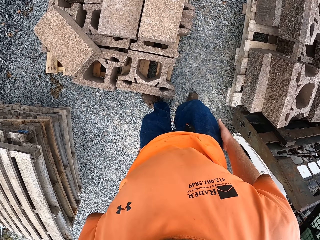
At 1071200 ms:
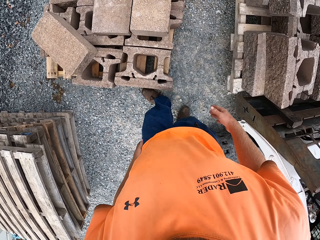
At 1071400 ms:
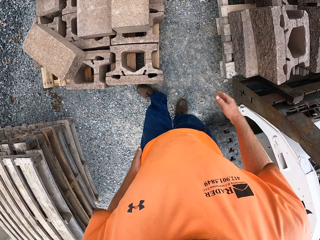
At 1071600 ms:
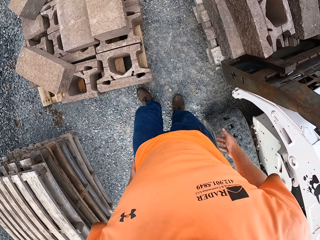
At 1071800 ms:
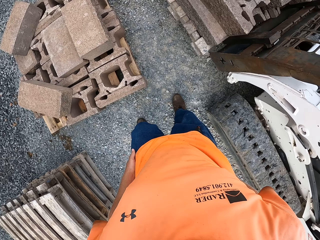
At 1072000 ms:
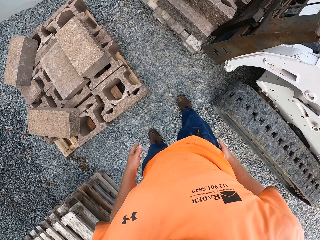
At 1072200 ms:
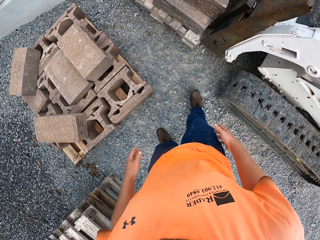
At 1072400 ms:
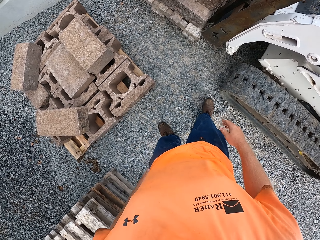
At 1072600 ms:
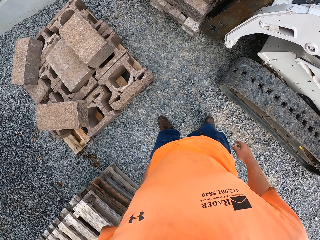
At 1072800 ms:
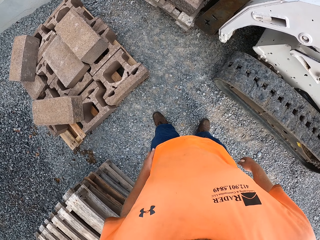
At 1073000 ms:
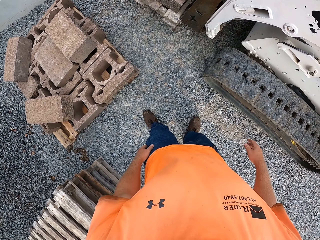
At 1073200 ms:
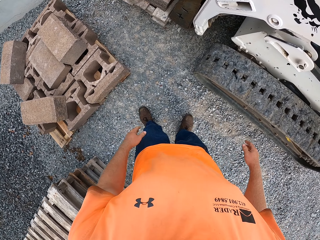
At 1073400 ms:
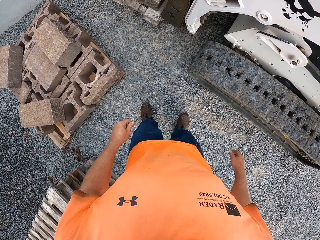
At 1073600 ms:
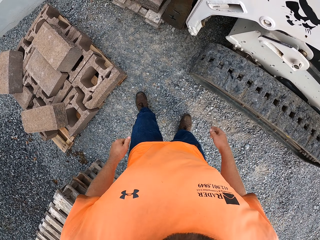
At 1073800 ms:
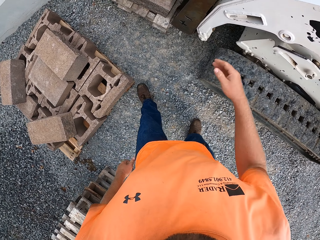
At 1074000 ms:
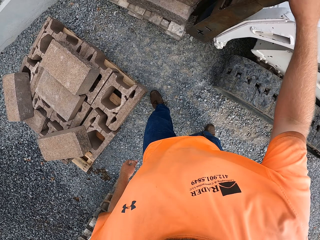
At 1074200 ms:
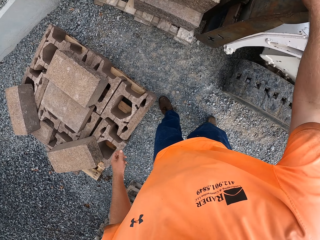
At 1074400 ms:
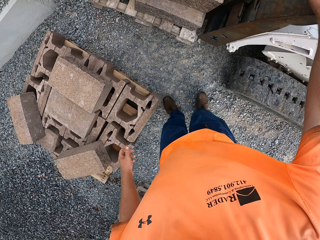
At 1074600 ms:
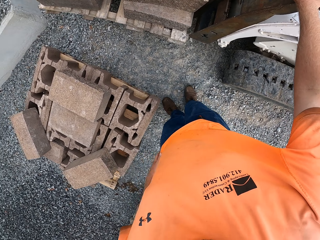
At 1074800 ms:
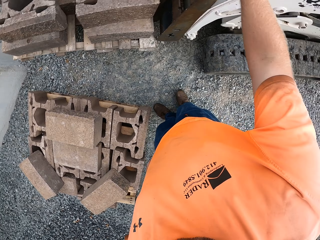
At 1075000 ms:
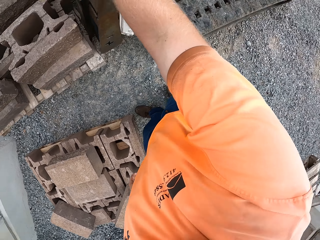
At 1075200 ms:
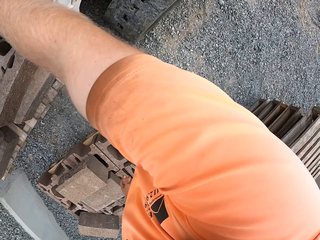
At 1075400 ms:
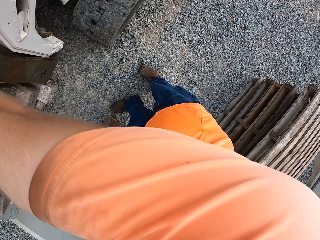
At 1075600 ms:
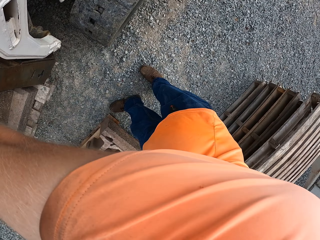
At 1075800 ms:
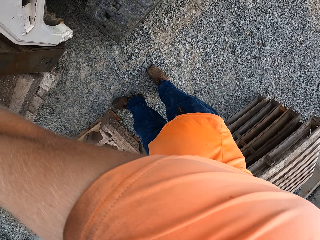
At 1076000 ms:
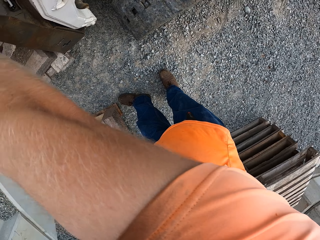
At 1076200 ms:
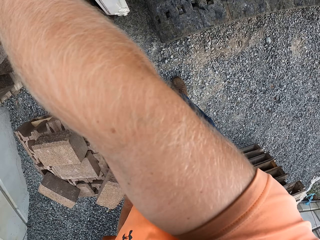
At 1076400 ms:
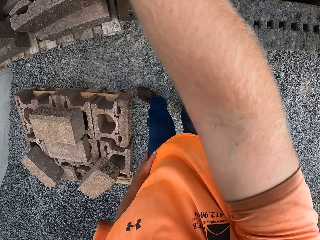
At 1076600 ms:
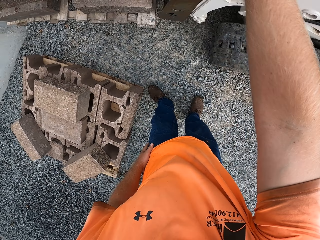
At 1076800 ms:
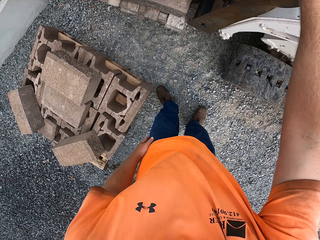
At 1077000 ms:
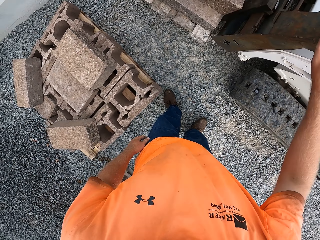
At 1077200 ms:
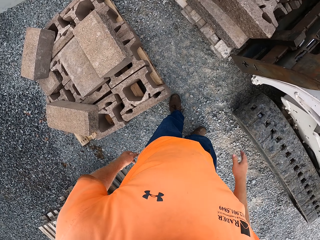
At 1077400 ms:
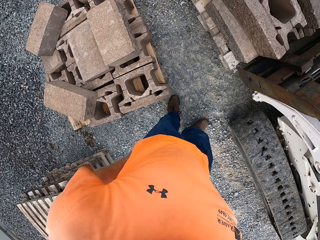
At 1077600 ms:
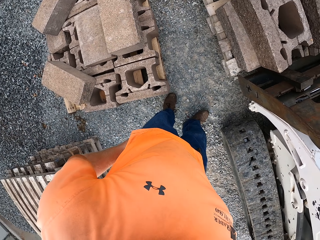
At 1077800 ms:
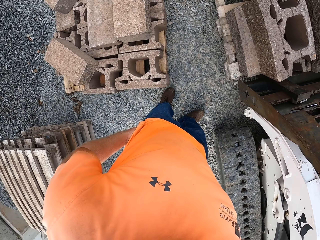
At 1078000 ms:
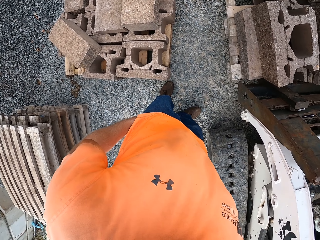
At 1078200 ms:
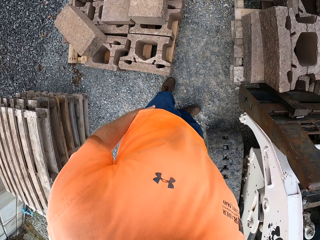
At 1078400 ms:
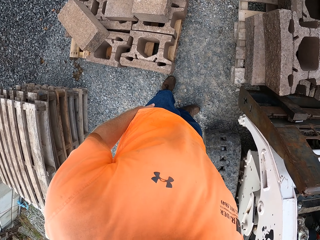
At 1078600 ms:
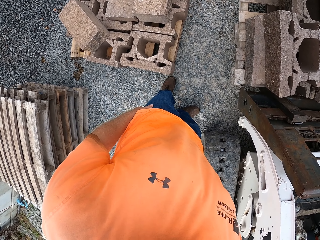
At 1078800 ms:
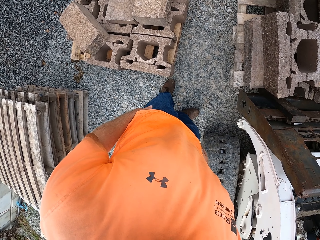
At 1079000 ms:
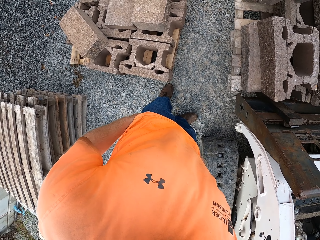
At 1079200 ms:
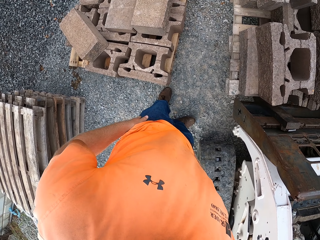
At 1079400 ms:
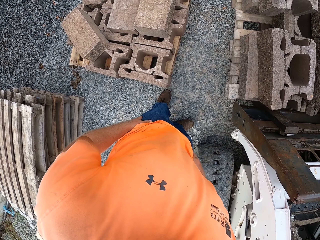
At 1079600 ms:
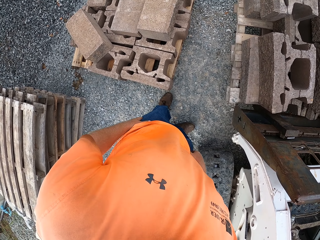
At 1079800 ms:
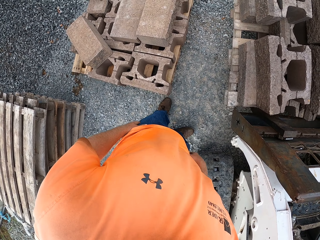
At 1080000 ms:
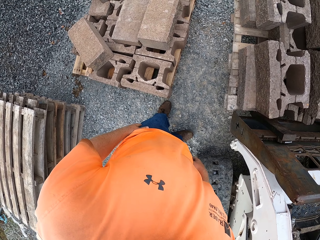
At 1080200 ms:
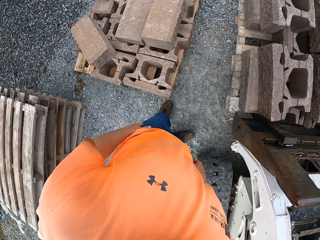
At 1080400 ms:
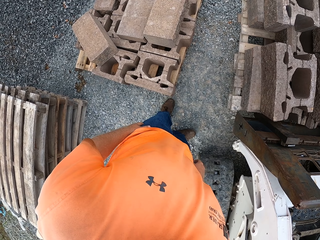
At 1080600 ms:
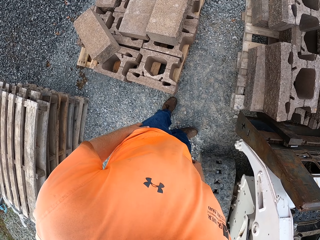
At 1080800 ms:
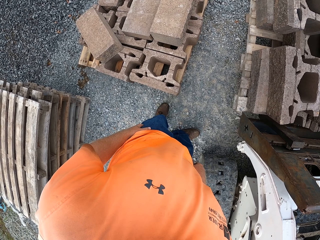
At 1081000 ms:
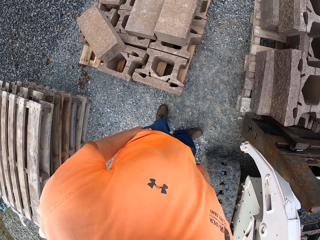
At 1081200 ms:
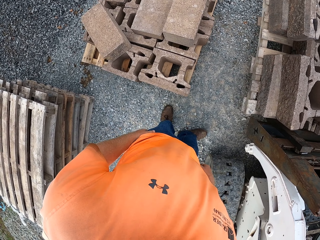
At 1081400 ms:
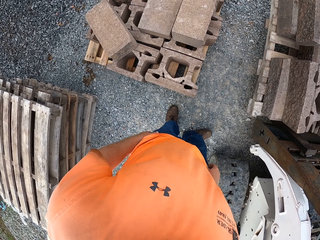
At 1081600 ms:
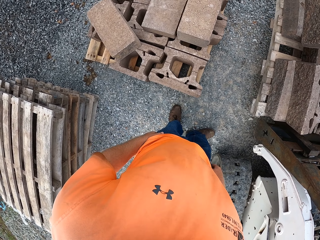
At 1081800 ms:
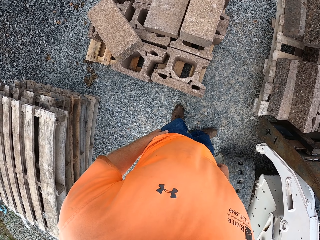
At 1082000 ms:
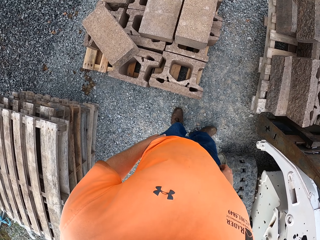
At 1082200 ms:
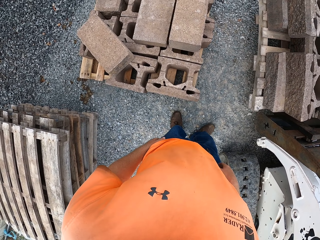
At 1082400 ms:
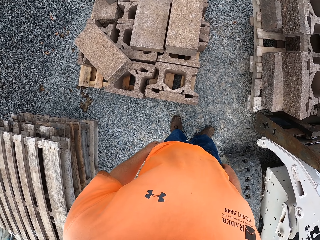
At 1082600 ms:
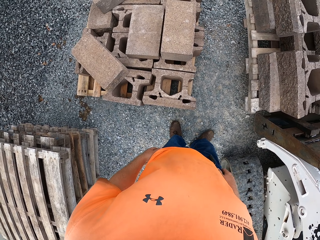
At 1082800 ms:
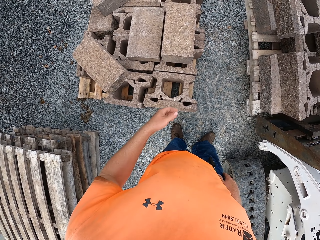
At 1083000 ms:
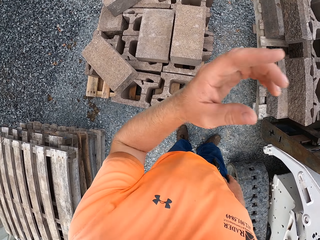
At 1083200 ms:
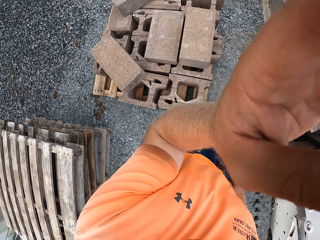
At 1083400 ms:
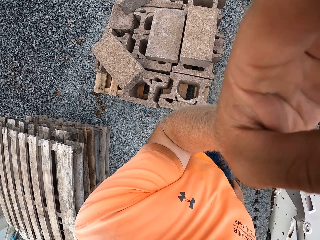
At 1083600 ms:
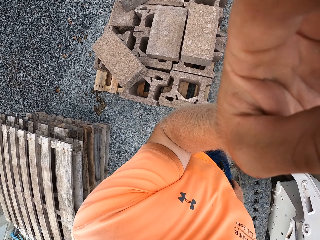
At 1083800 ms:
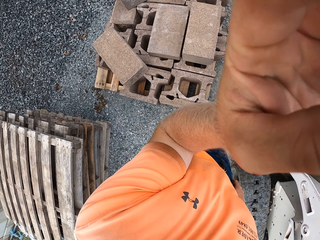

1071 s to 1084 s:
The camera wearer looks at the stones. He takes steps backwards. He looks at the stones. He places his right hand on the forklift. He looks around. He puts his left hand in his pocket. He looks at the stones. He puts his right hand in his pocket. He adjusts a camera on his head with his left hand.
